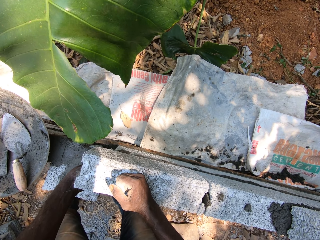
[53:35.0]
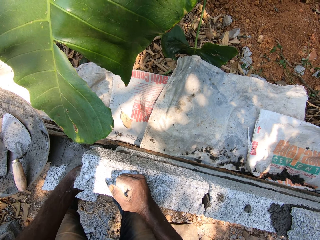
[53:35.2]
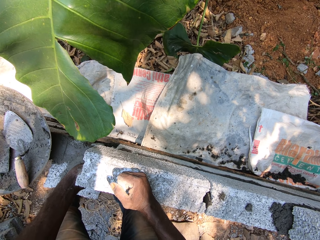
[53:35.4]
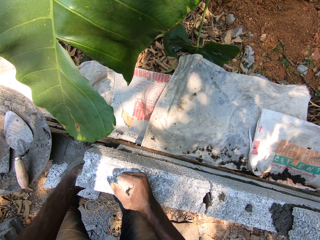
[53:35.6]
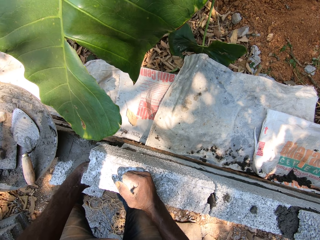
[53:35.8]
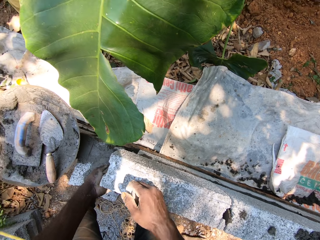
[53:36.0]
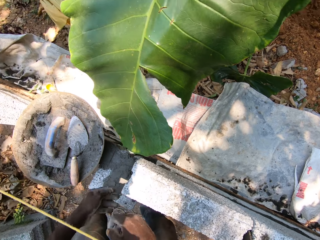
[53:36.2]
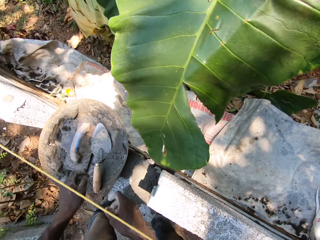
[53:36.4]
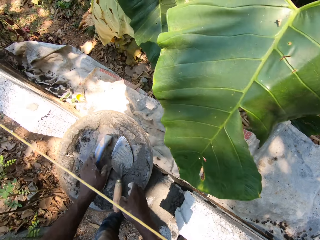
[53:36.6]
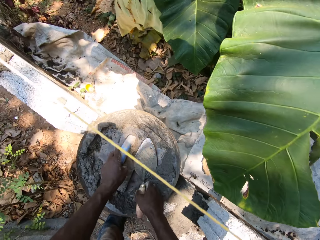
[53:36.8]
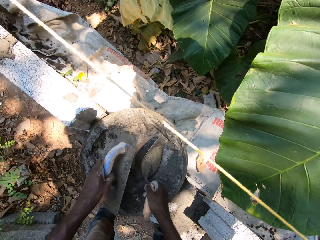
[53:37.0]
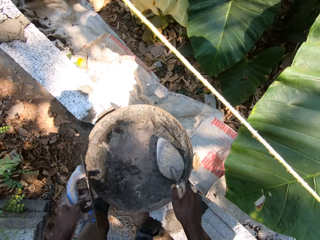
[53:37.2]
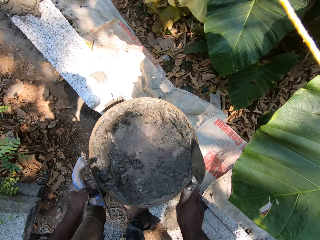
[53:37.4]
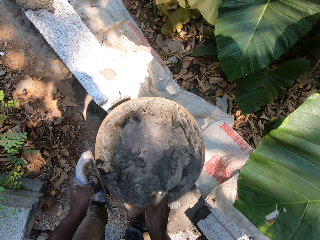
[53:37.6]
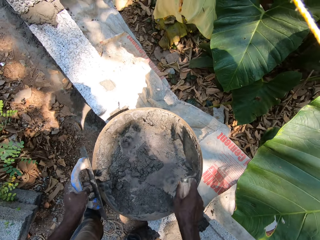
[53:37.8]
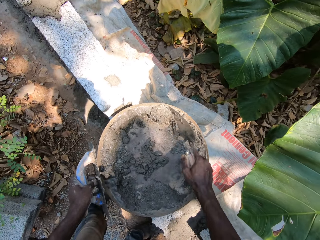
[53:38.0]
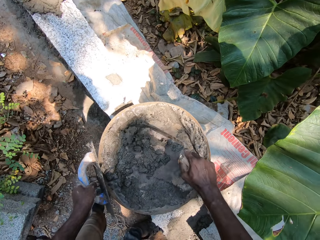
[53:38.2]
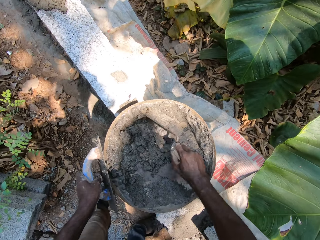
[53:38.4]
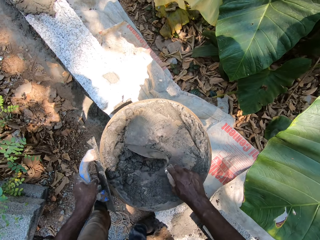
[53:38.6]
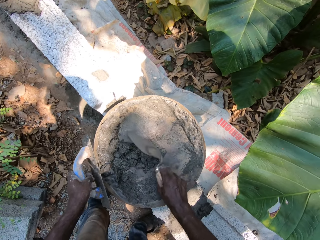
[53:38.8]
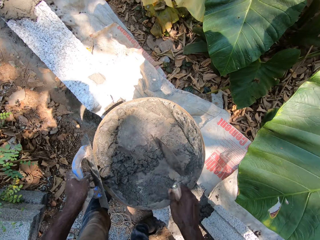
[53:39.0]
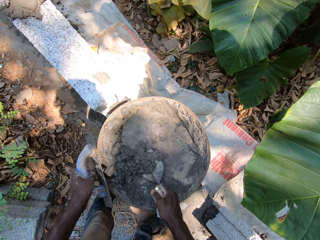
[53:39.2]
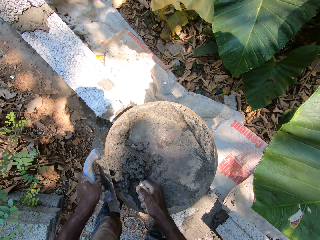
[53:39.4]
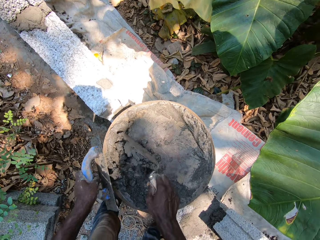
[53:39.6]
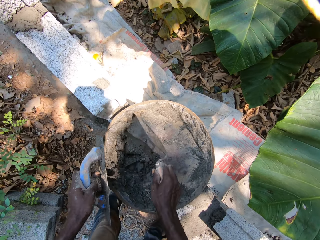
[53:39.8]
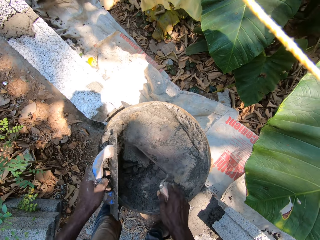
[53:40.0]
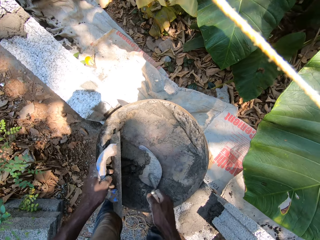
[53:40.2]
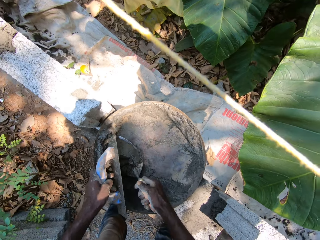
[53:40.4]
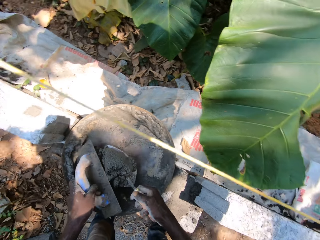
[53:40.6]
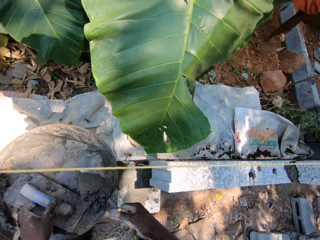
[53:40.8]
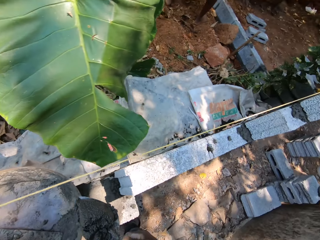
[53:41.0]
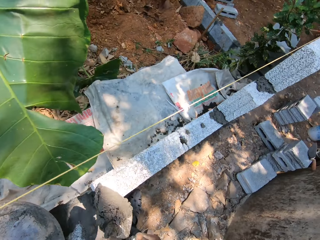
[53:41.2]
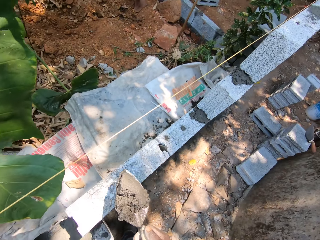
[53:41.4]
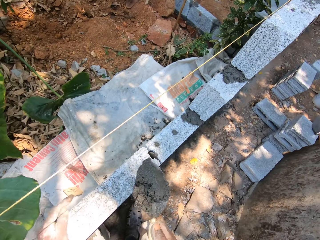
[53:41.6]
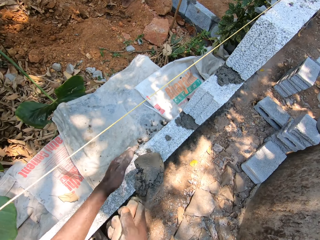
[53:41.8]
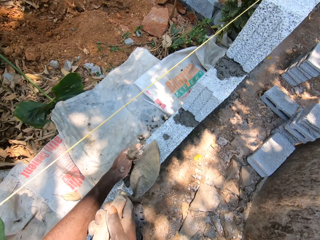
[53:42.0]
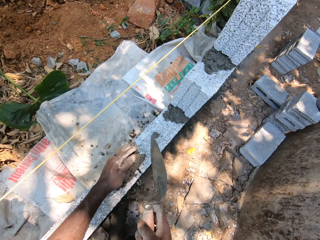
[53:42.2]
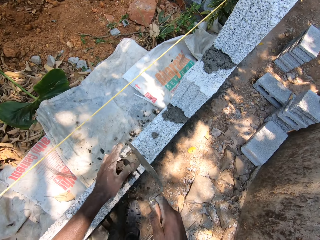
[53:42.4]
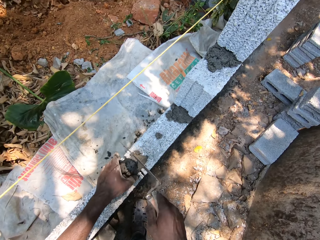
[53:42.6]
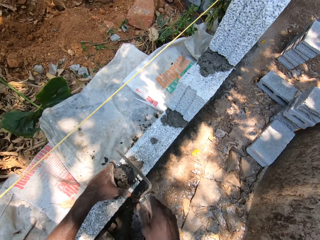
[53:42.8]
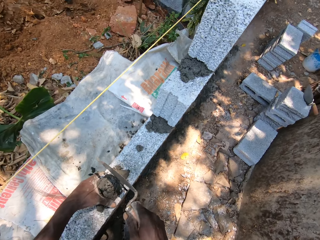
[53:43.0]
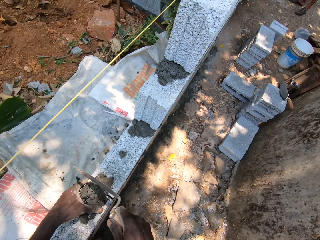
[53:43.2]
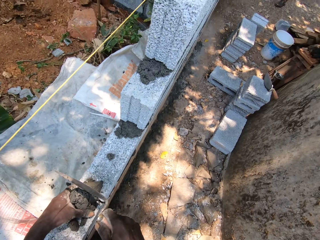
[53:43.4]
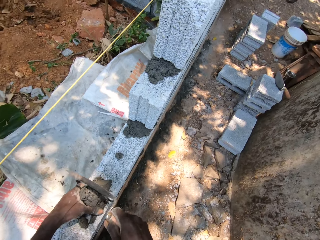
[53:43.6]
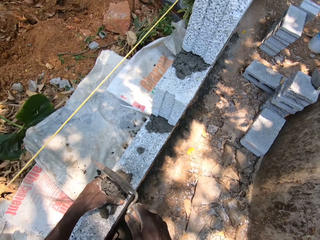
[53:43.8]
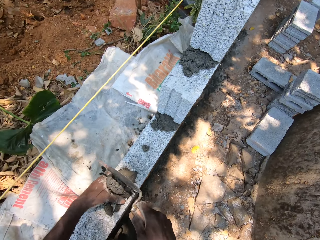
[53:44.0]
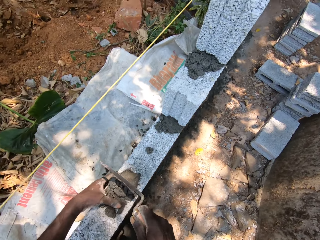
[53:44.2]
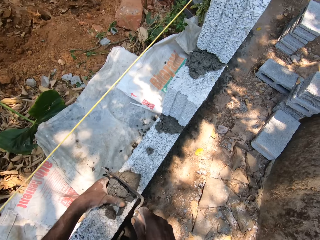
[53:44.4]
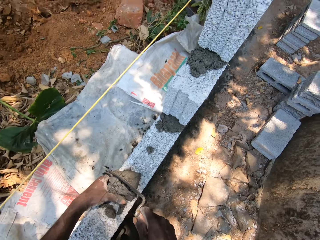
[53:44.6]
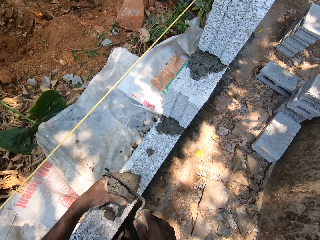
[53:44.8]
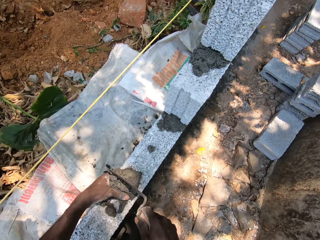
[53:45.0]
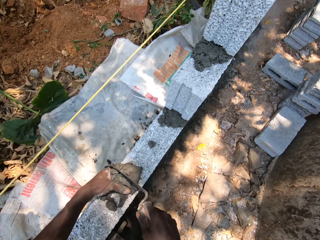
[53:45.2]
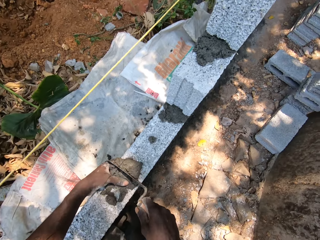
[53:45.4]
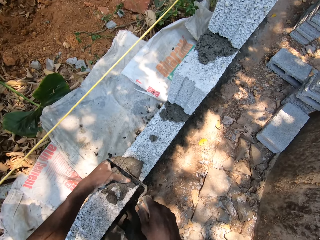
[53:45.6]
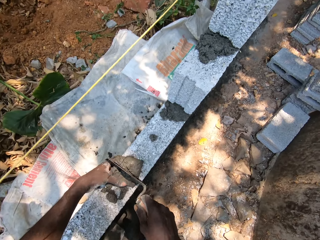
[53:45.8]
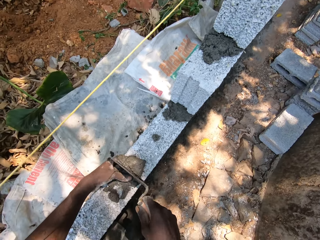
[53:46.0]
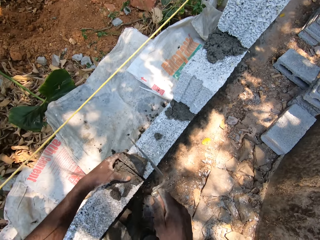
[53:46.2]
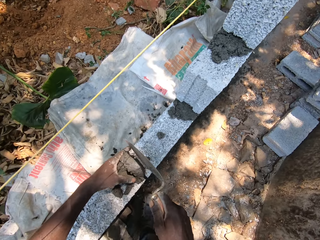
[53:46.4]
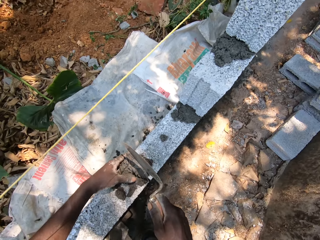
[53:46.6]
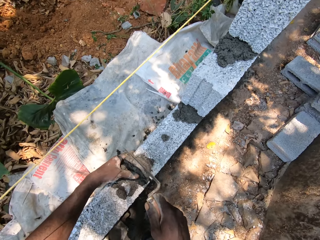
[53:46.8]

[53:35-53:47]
The camera wearer picks the plastering trowel and scraper from the pan with both hands. He packs cement mortar from the pan with the scraper and plastering trowel in both hands. He plasters the blocks with the scraper in his right hand.

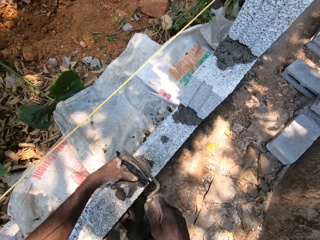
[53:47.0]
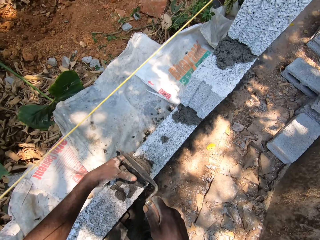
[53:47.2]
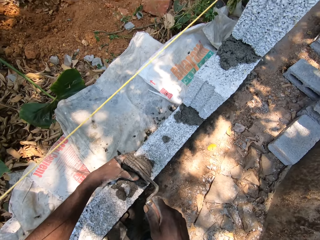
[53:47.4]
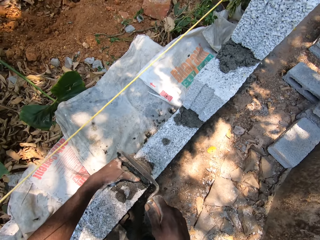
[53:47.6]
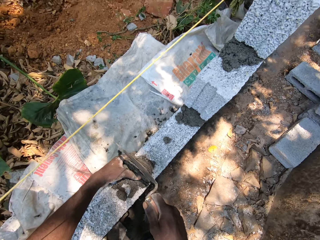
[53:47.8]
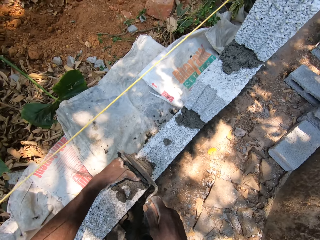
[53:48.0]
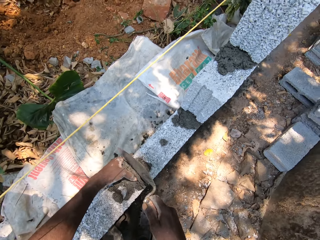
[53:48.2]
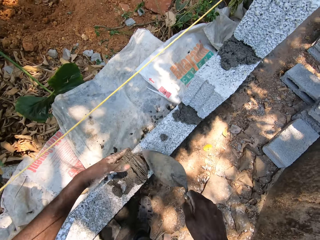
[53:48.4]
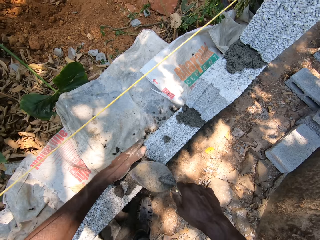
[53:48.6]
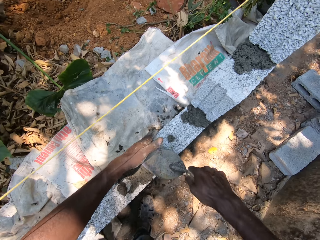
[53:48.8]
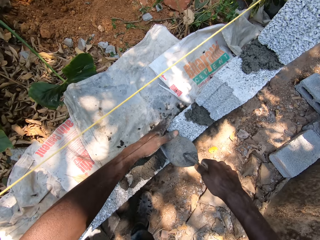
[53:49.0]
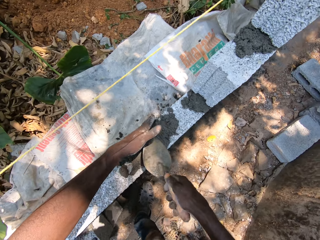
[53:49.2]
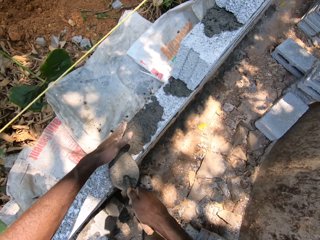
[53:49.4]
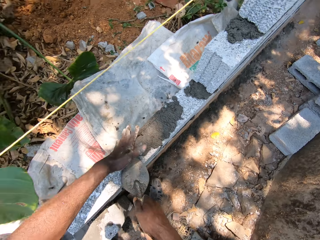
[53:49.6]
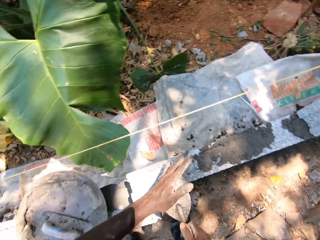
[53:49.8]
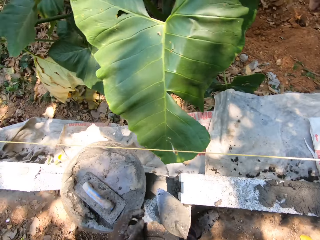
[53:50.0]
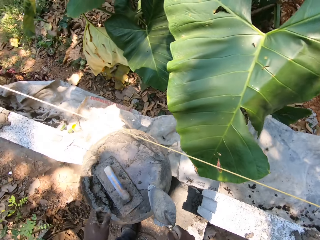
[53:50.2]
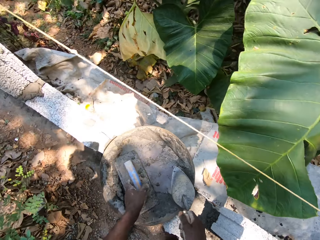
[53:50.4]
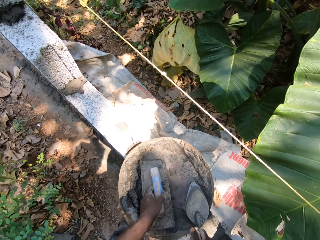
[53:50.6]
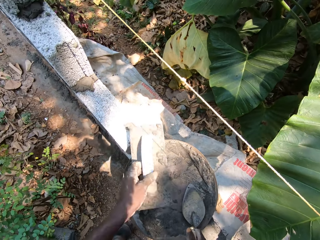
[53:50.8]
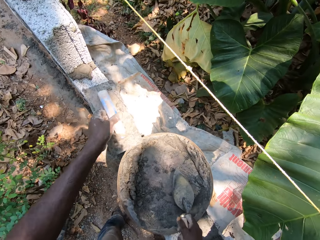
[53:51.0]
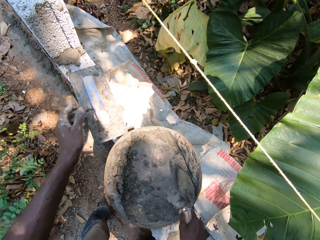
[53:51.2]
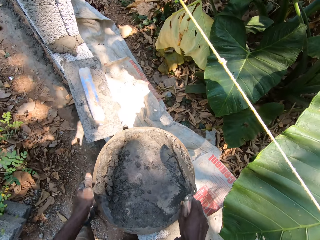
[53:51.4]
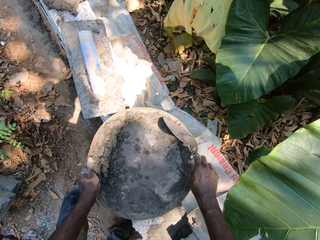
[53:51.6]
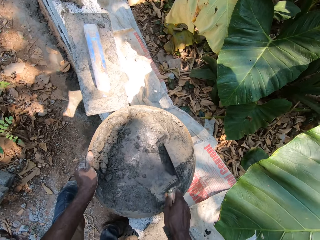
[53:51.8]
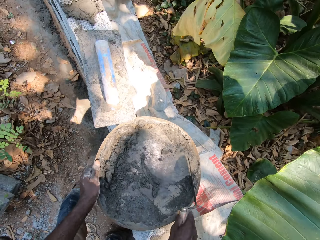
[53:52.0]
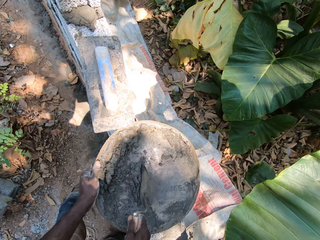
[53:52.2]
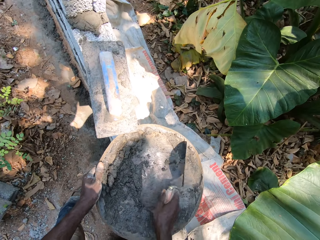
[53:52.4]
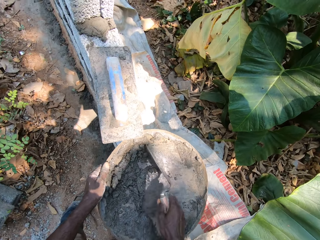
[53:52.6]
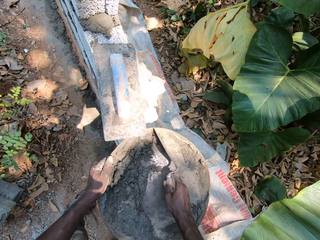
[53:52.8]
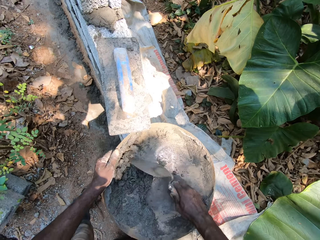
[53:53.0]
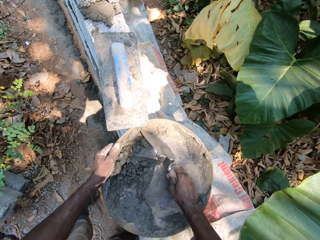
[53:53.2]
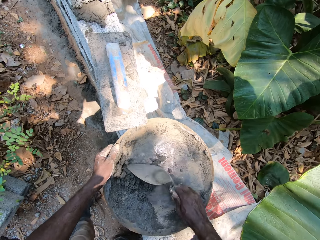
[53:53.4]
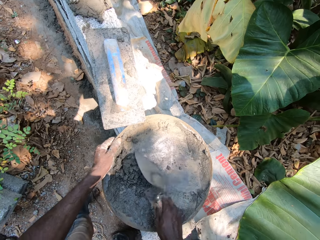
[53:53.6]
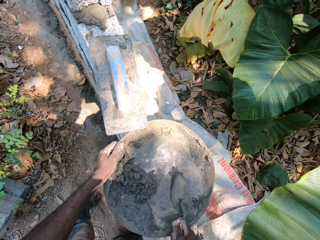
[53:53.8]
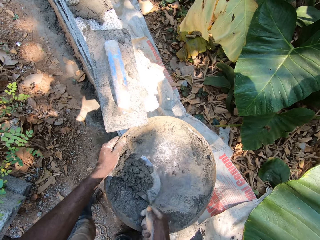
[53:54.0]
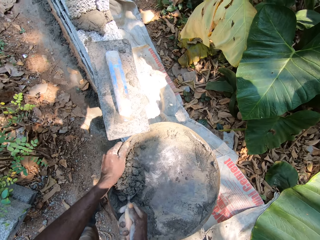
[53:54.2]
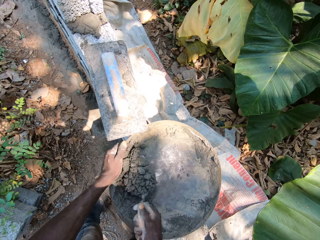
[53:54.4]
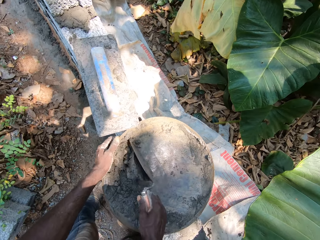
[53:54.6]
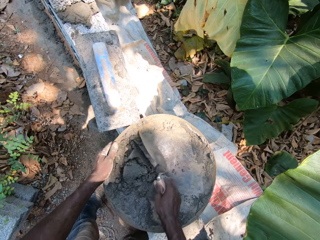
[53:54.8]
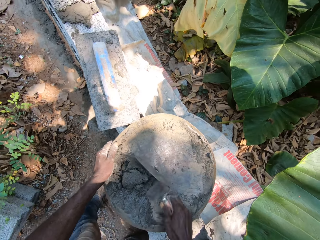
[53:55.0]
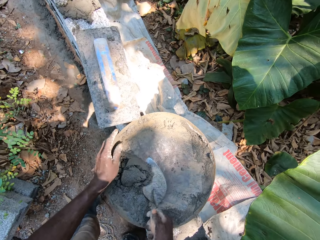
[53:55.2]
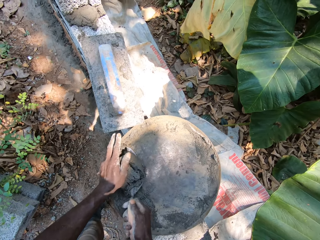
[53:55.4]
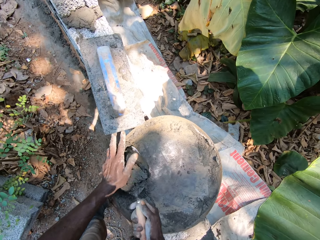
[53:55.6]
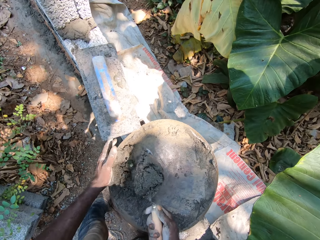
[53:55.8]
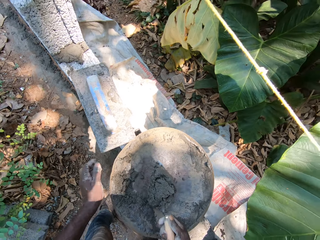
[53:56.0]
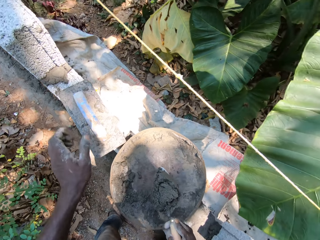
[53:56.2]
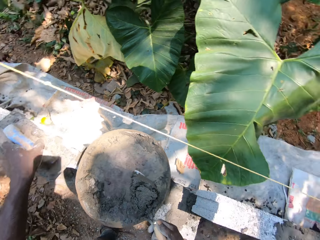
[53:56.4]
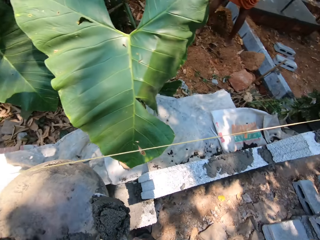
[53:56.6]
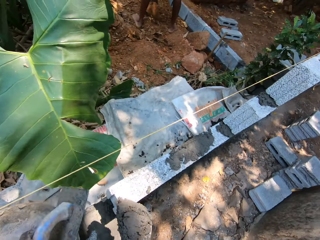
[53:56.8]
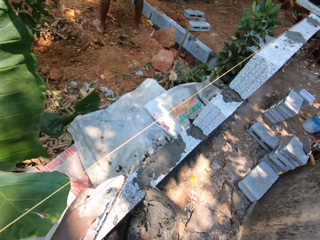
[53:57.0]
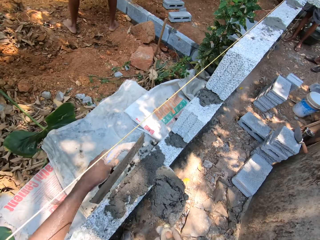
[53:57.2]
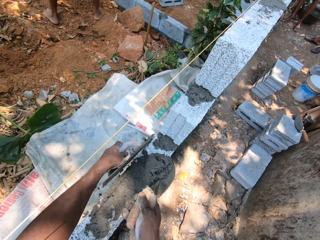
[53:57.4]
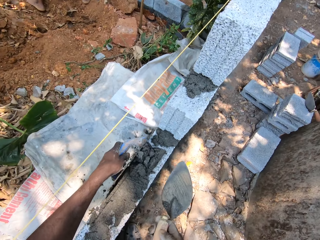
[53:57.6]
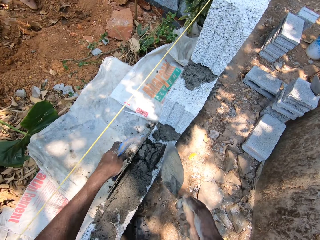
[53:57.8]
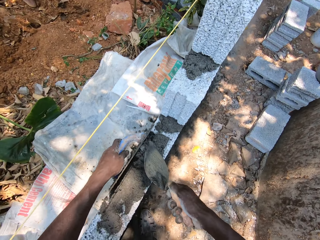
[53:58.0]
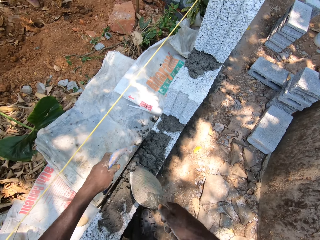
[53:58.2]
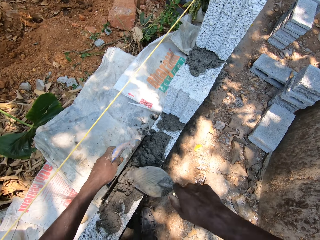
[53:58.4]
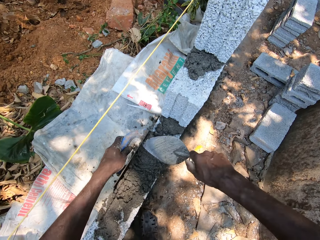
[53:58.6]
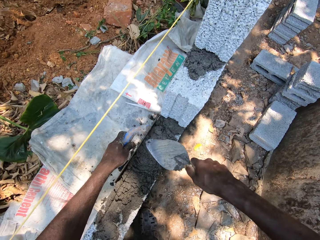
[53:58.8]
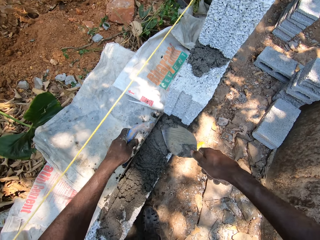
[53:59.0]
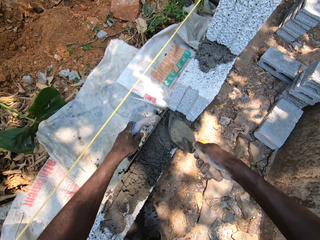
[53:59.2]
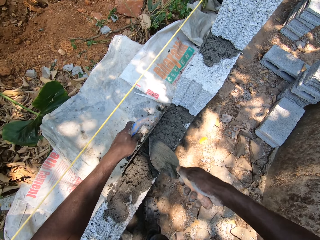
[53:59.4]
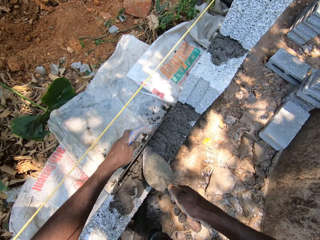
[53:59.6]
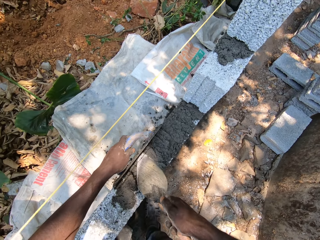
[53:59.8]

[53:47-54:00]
The camera wearer picks the plastering trowel from the pan with his left hand. He drops the plastering trowel on a block with his left hand. He holds the pan with his left hand. He packs cement mortar from the pan with the scraper in his right hand. He picks the plastering trowel from the block with his left hand. He plasters the blocks with the scraper and plastering trowel in both hands.
